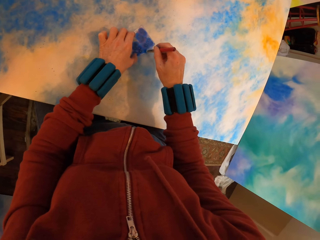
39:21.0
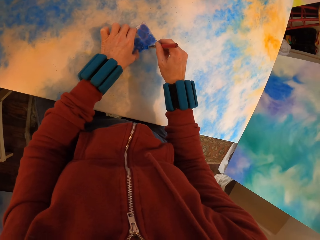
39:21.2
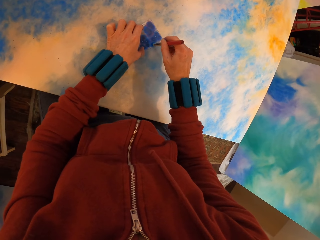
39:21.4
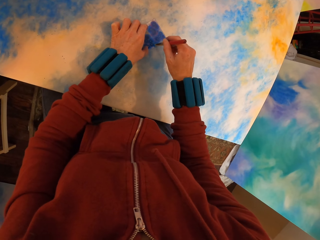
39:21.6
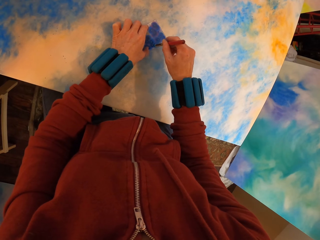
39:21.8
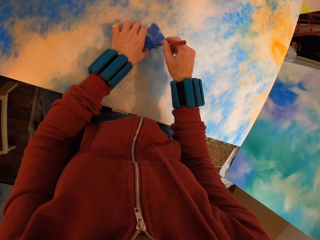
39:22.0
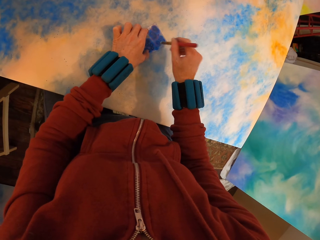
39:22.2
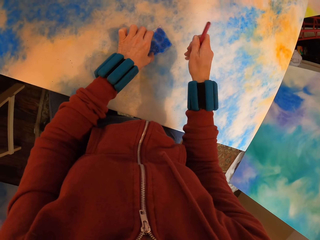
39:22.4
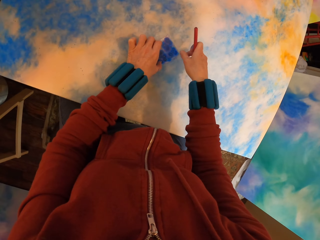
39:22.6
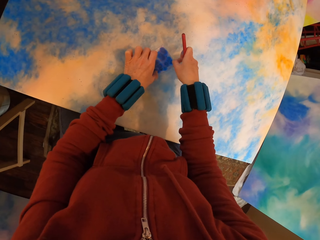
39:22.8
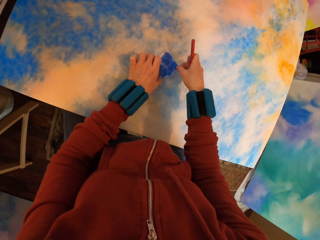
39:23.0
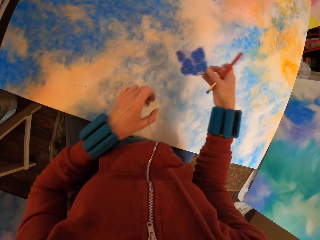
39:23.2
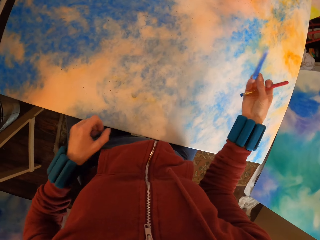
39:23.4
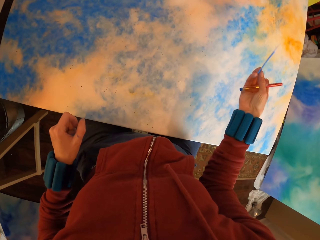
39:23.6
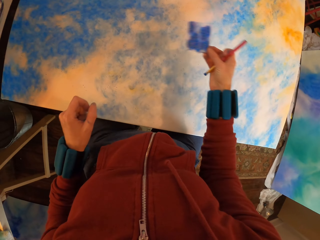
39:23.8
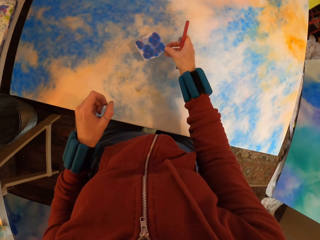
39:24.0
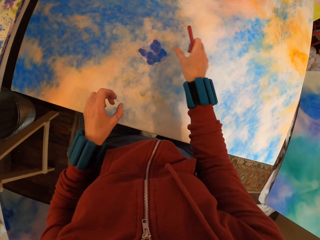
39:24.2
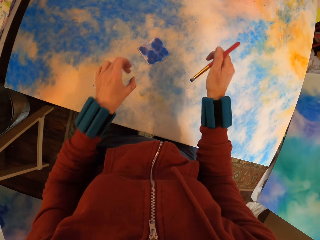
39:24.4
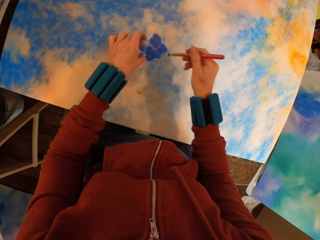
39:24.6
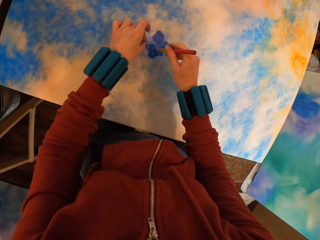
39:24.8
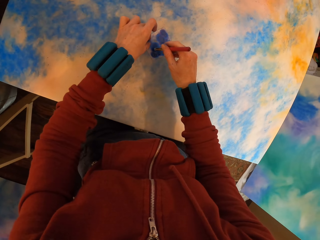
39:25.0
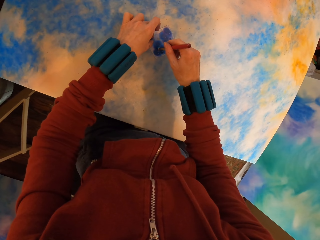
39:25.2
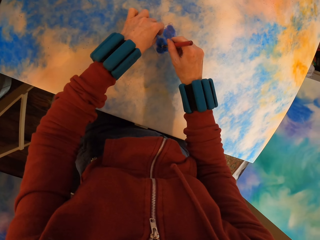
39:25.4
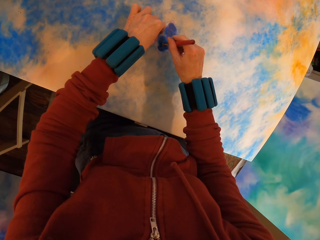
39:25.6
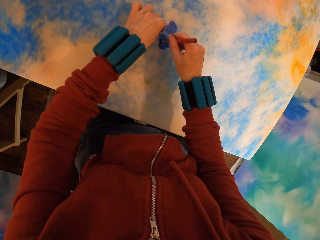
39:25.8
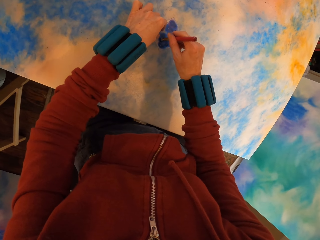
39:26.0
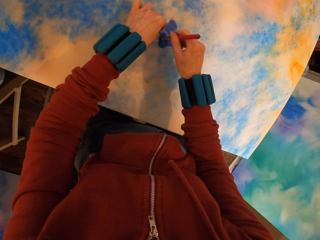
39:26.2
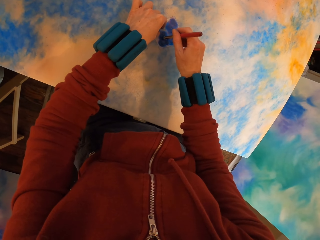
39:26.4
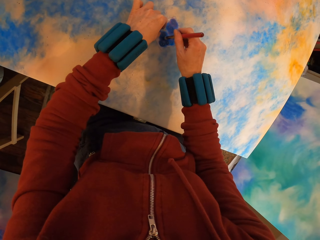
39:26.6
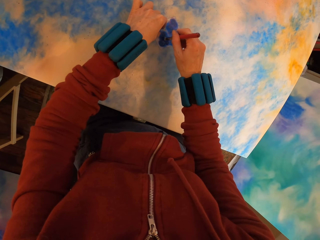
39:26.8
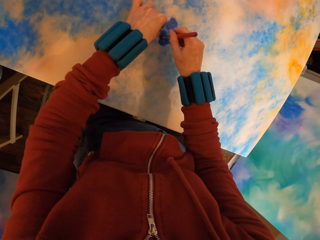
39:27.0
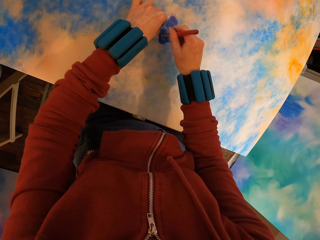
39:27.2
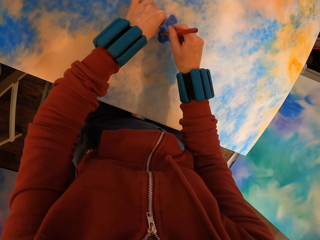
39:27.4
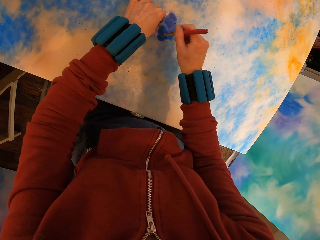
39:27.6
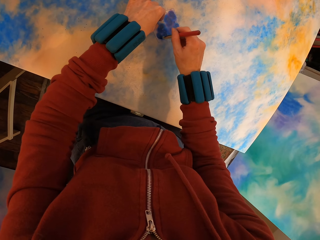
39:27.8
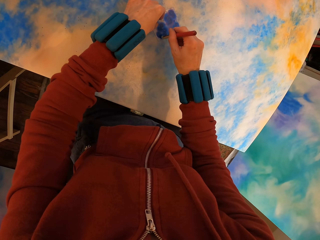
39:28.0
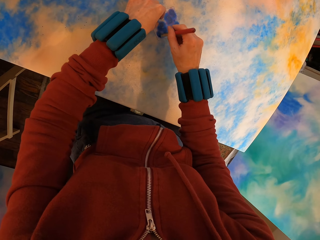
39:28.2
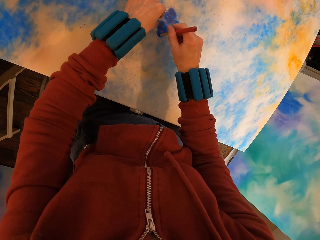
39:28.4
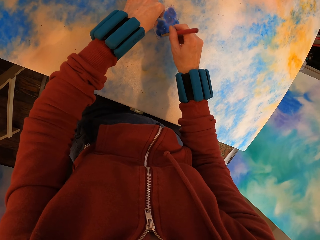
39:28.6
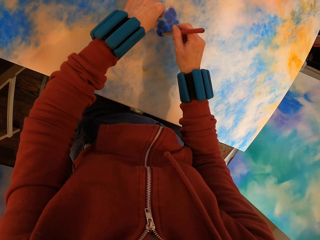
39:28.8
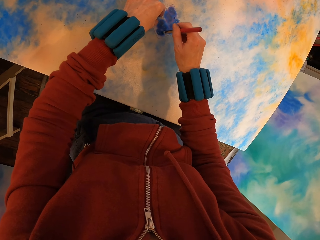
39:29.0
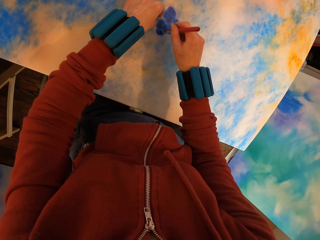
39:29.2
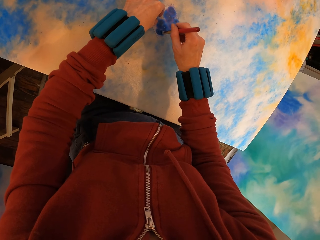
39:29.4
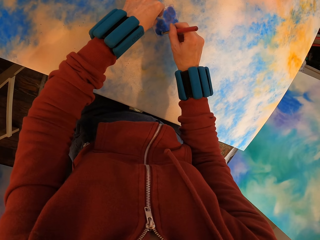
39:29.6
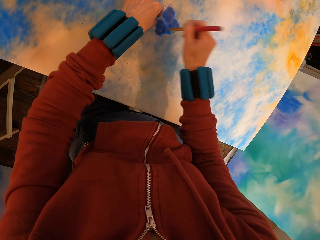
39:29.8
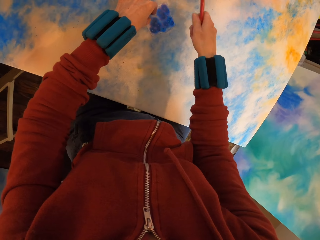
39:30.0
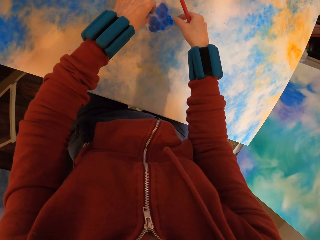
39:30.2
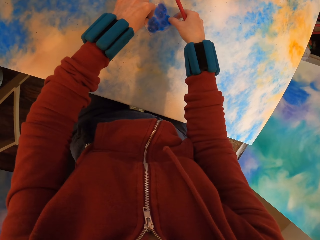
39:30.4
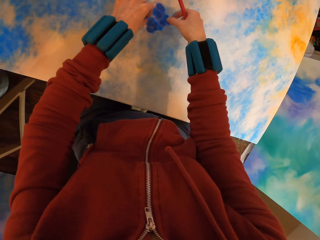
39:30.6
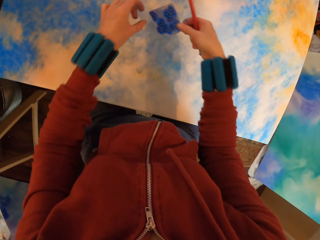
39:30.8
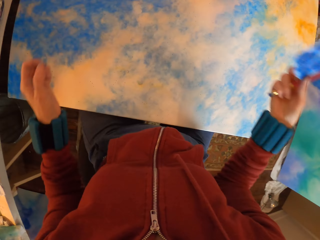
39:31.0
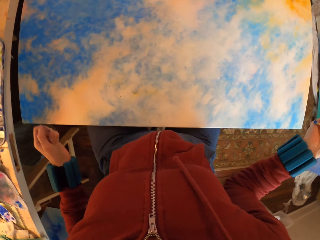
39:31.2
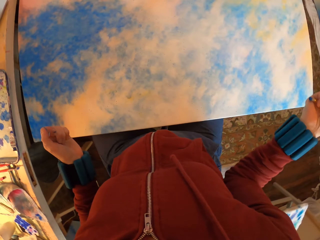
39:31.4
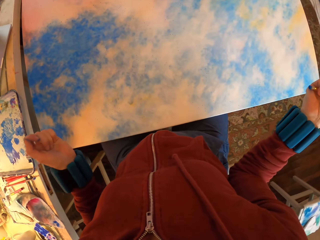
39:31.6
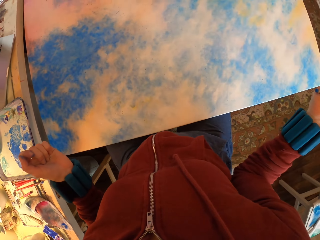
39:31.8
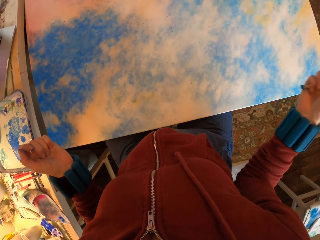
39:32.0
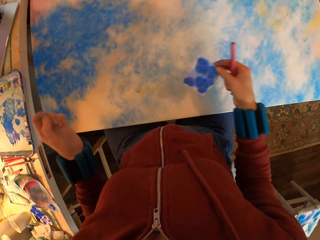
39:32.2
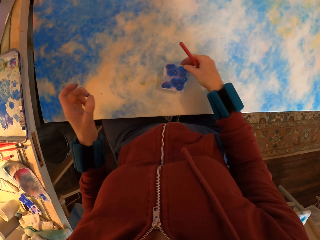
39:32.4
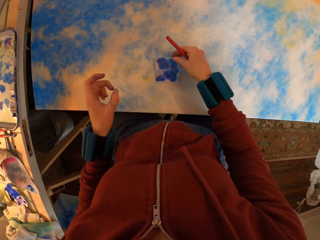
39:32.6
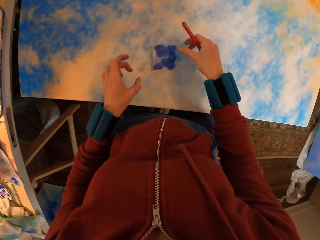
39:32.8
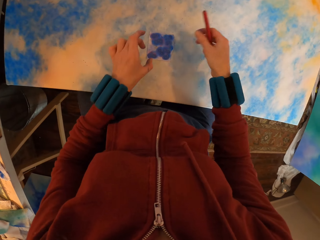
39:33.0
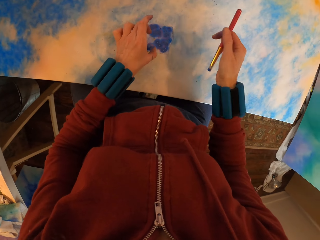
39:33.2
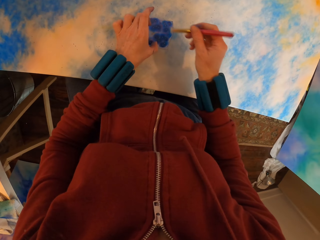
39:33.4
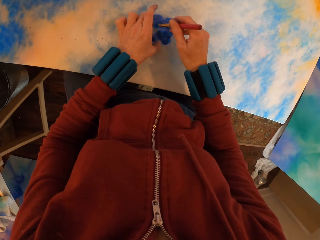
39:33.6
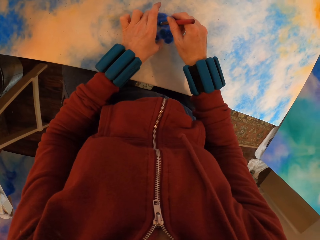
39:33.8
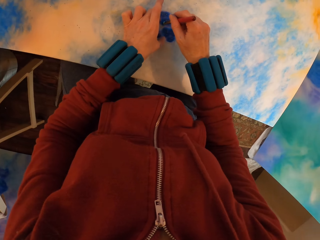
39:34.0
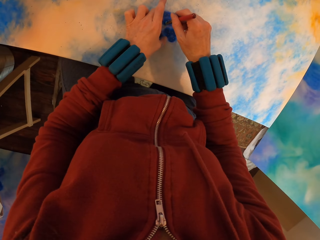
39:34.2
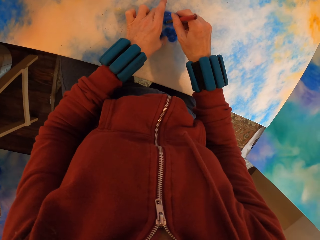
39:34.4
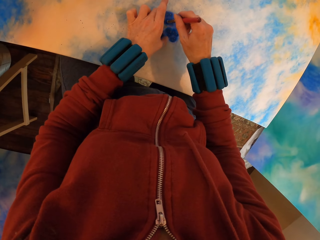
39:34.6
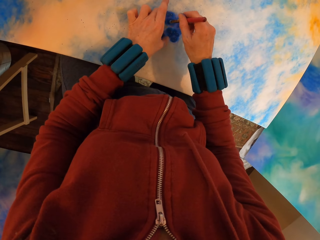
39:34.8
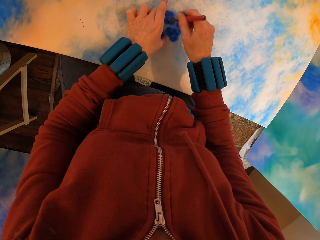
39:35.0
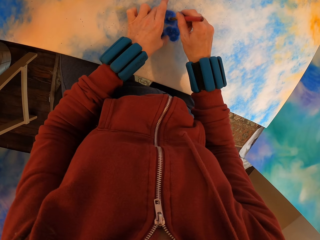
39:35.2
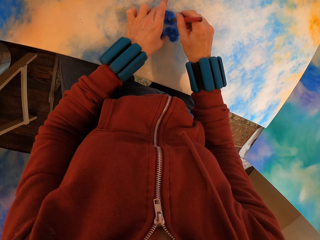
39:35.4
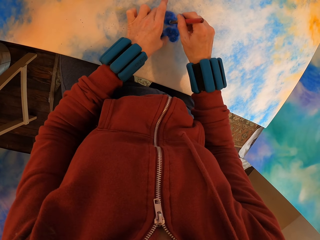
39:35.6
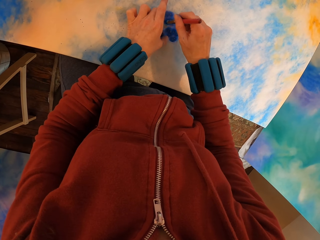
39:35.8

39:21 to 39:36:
The camera wearer lifts the paper. They place the paper on the canvas. They paint the canvas. They lift the paper. They place the paper on the canvas. They paint the canvas.

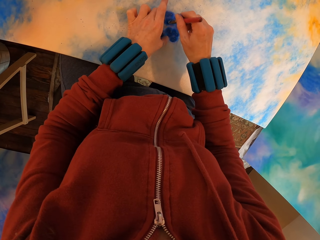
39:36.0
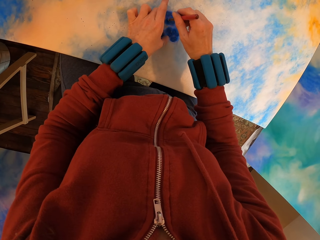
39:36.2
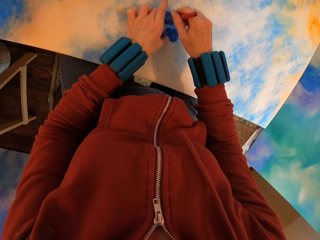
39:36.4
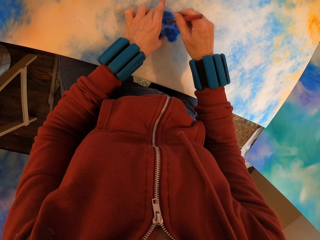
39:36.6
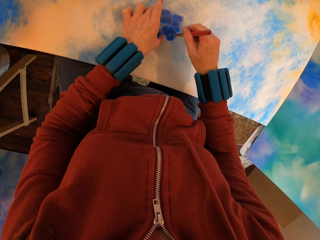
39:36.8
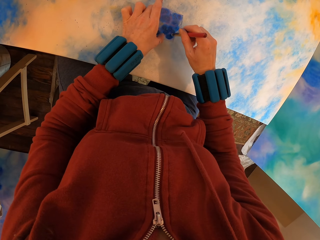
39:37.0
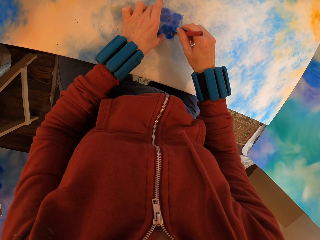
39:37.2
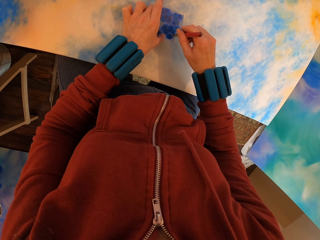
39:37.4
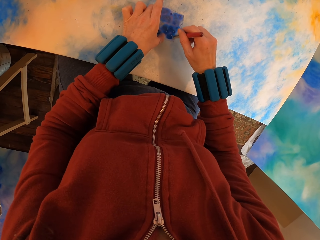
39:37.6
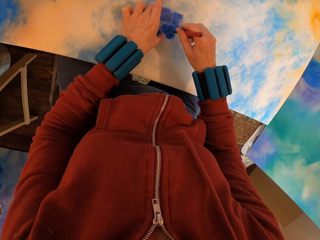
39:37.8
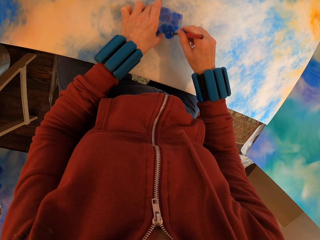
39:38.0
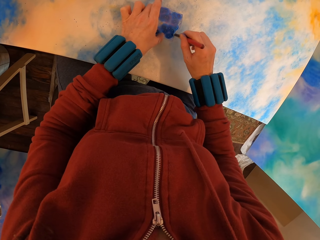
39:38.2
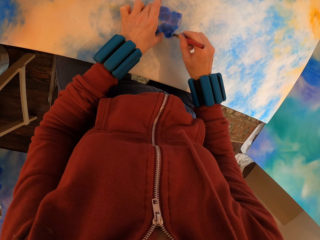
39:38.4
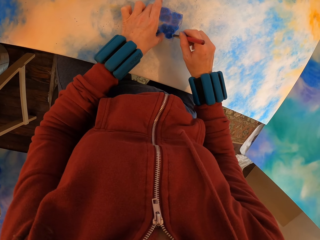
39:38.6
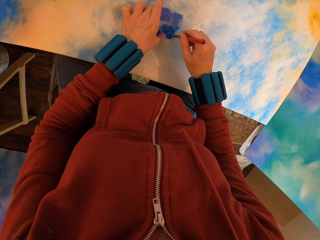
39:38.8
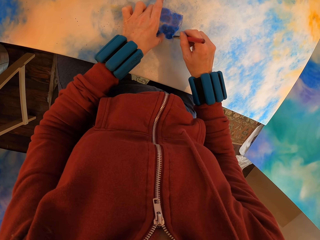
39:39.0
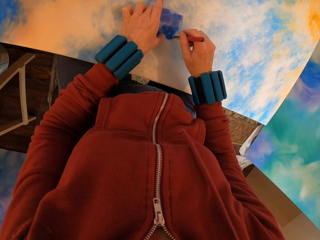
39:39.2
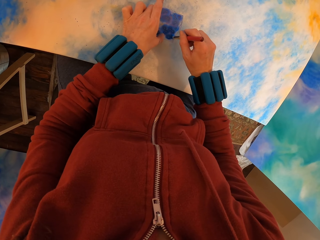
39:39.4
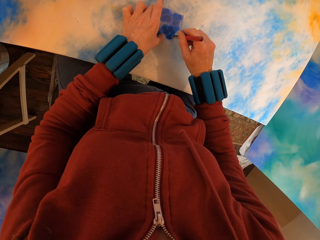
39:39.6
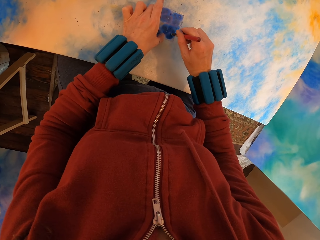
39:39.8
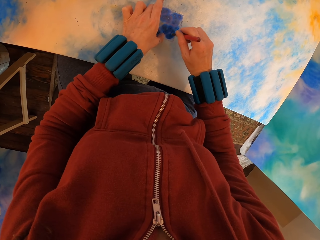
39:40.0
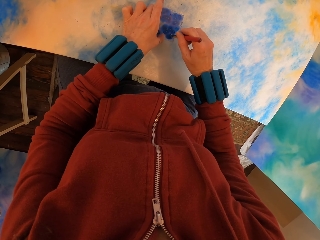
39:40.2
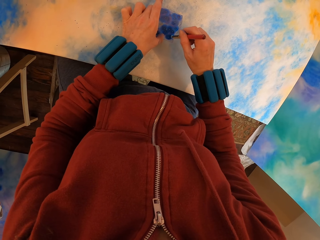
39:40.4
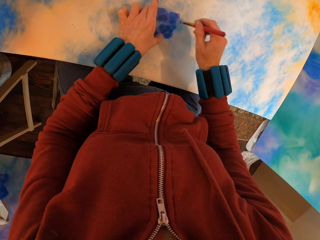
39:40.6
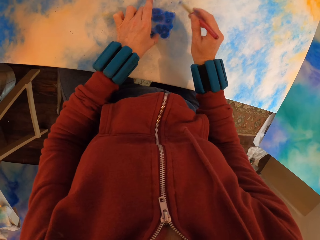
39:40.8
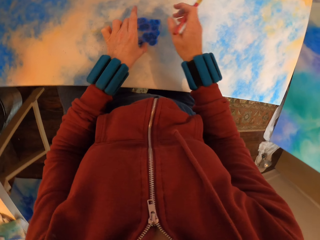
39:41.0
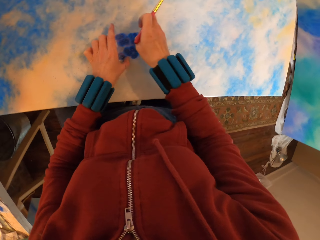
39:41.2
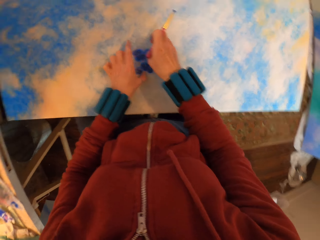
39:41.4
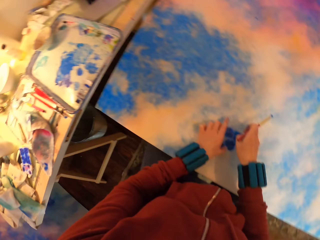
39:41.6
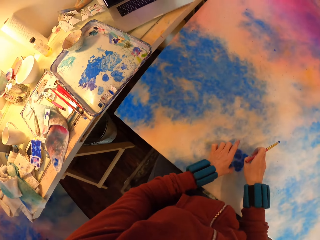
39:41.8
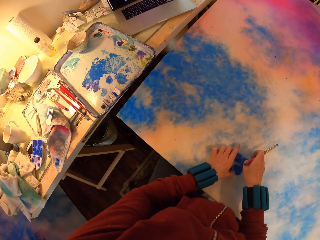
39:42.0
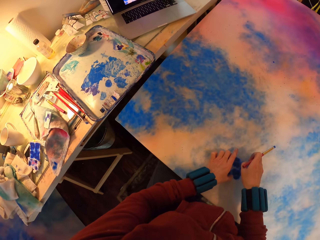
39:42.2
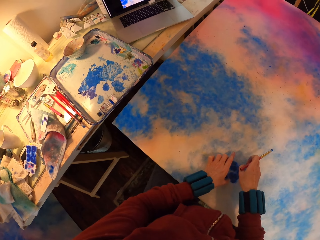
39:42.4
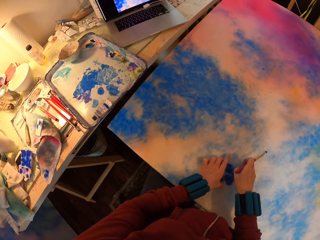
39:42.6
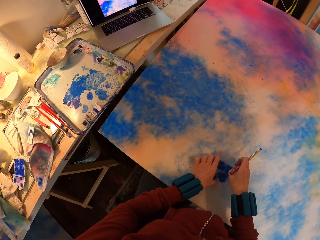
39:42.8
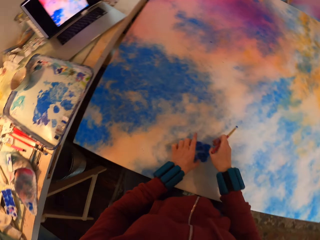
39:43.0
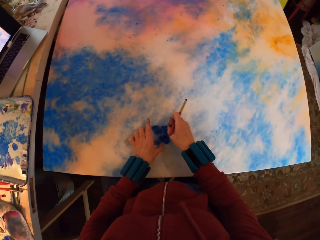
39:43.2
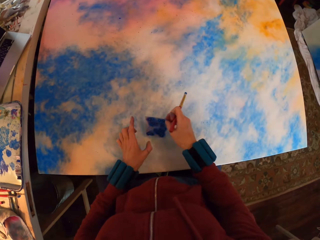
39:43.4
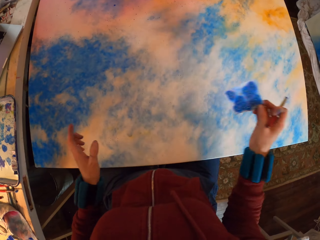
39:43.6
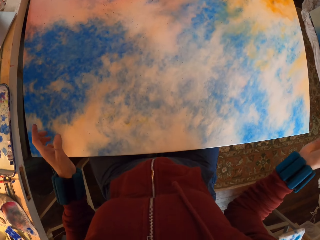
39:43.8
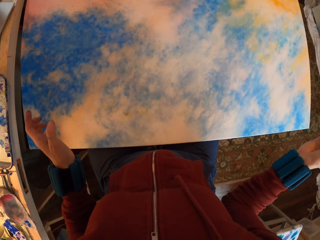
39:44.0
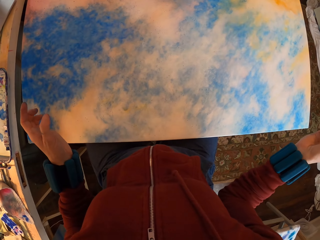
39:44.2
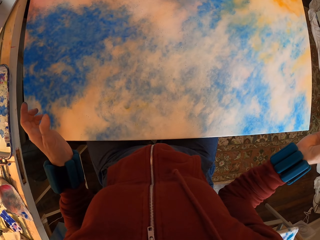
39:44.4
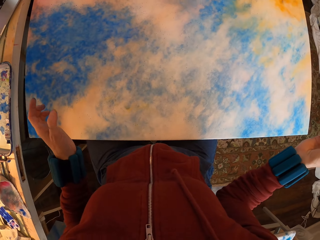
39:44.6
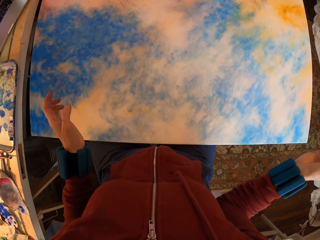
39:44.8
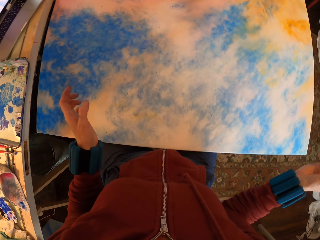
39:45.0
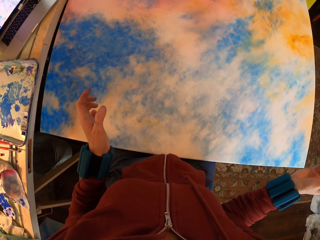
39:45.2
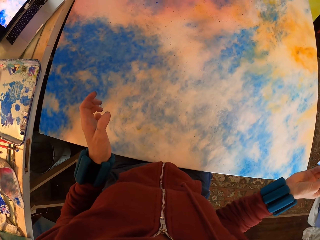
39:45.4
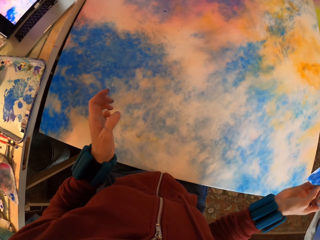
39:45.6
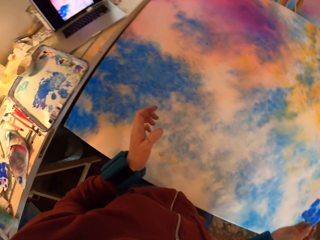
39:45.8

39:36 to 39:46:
The camera wearer lifts the paper.
